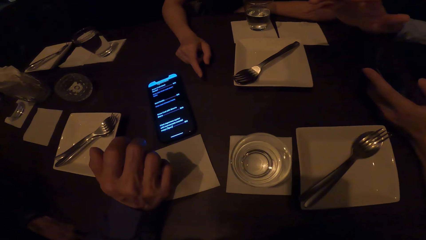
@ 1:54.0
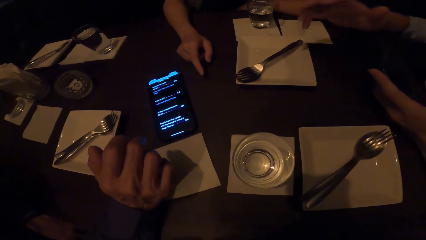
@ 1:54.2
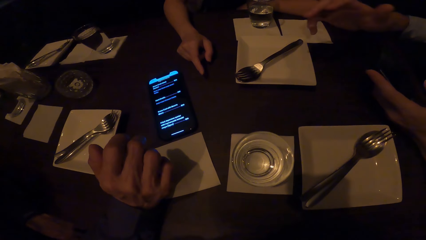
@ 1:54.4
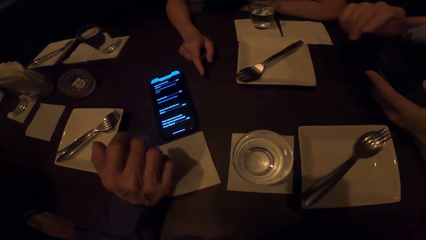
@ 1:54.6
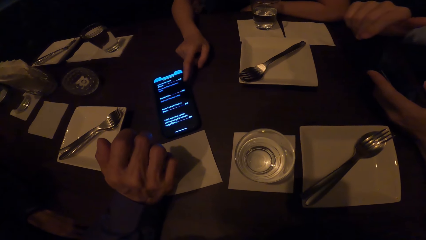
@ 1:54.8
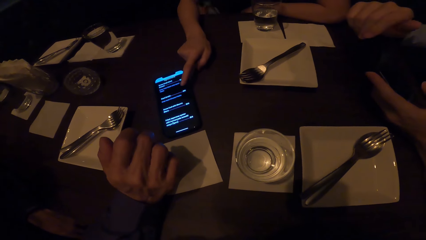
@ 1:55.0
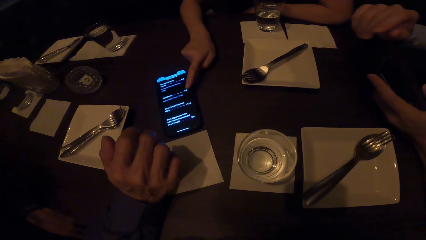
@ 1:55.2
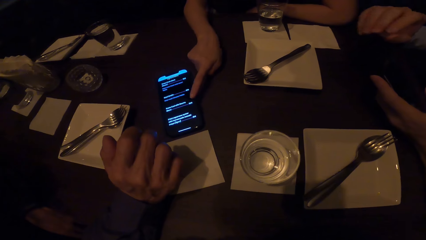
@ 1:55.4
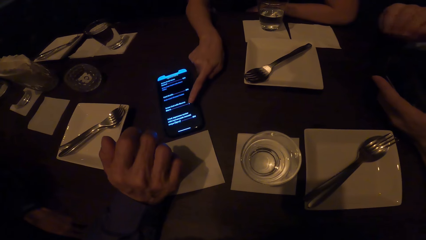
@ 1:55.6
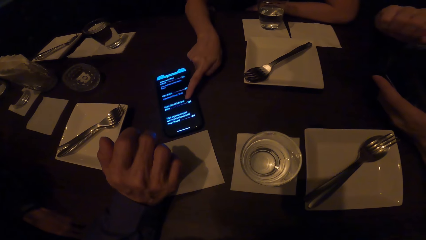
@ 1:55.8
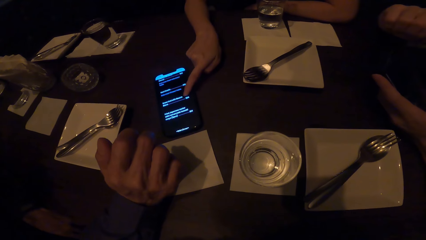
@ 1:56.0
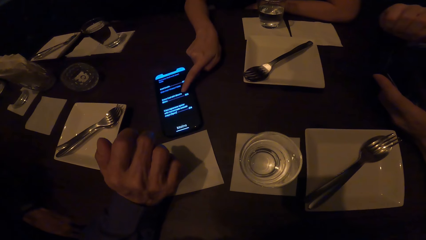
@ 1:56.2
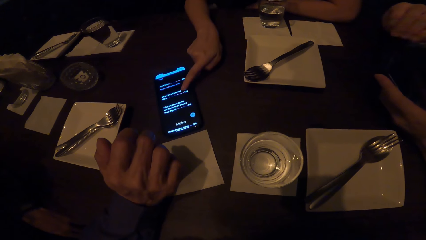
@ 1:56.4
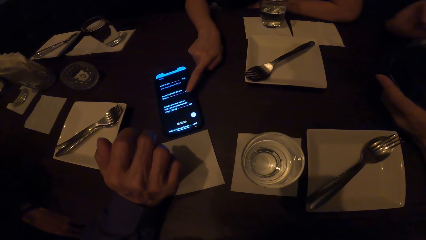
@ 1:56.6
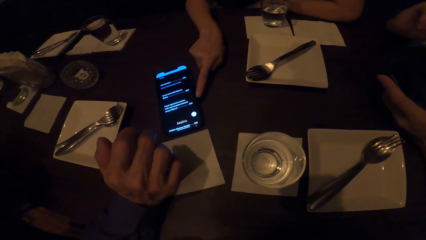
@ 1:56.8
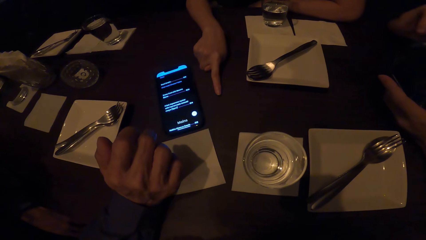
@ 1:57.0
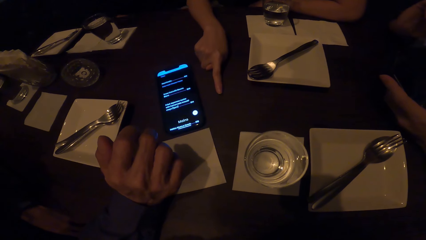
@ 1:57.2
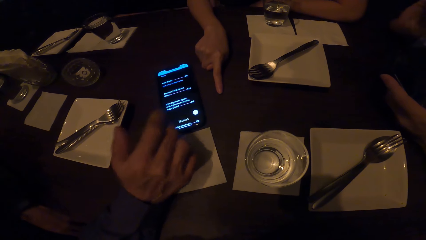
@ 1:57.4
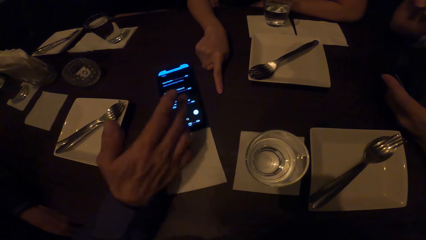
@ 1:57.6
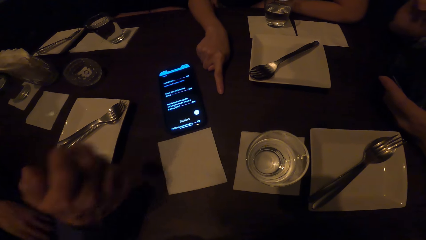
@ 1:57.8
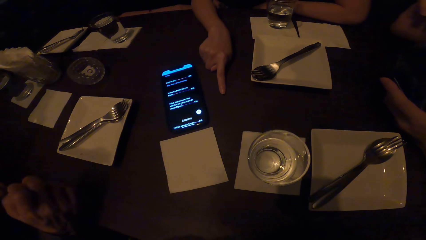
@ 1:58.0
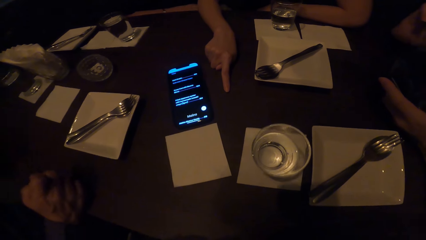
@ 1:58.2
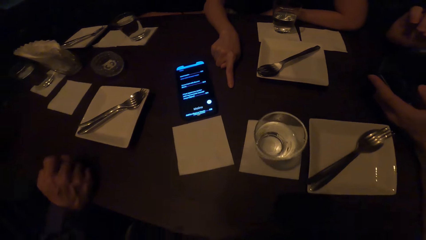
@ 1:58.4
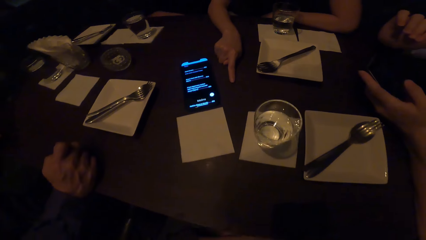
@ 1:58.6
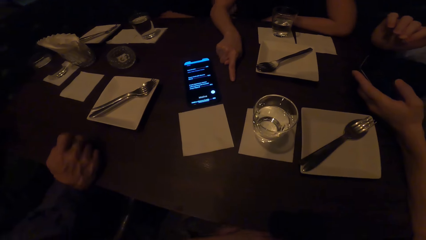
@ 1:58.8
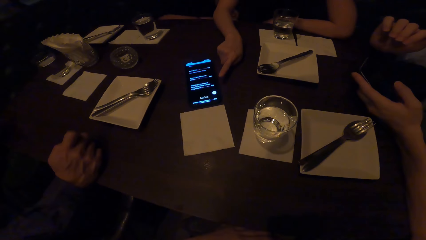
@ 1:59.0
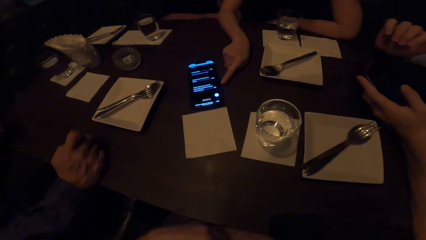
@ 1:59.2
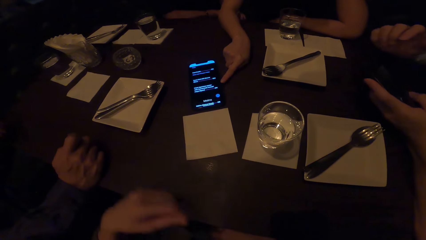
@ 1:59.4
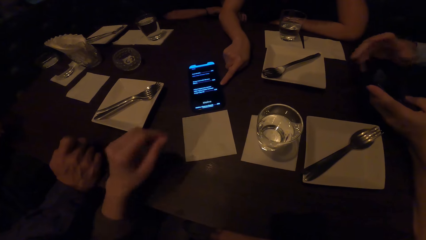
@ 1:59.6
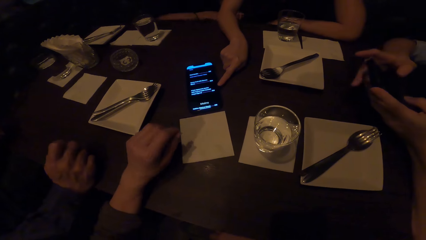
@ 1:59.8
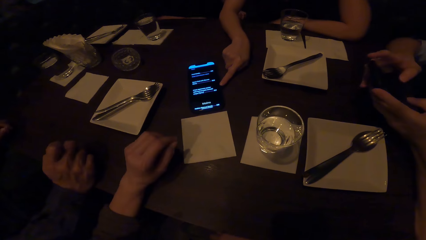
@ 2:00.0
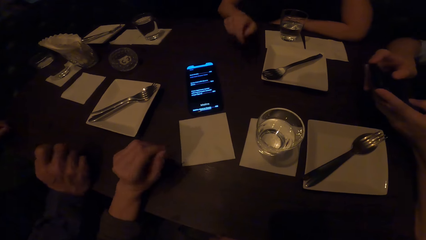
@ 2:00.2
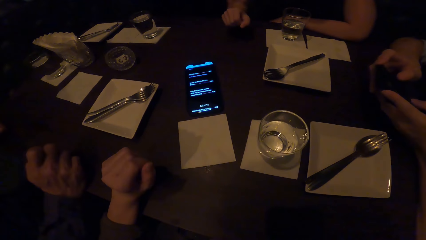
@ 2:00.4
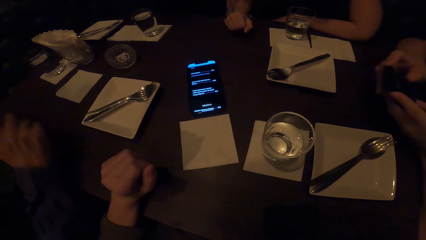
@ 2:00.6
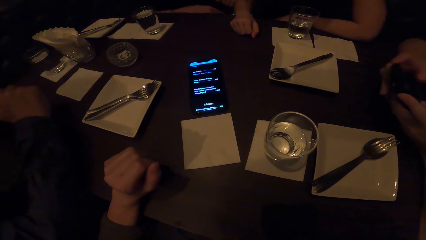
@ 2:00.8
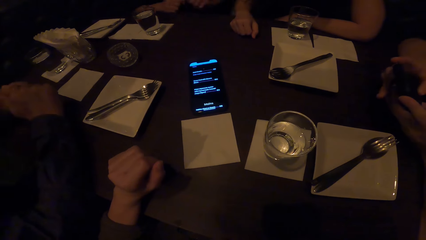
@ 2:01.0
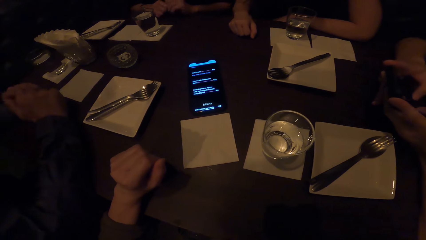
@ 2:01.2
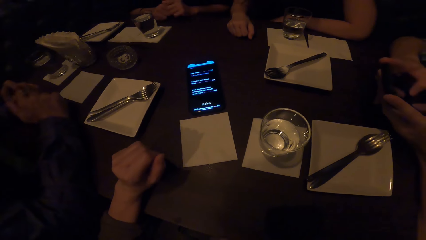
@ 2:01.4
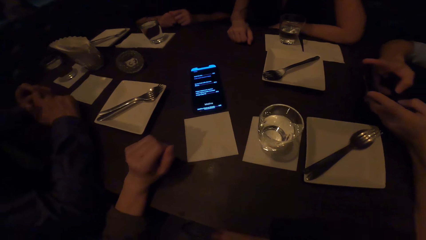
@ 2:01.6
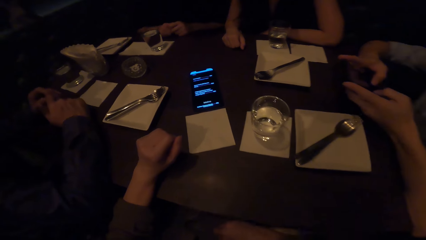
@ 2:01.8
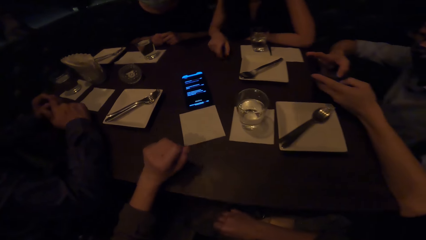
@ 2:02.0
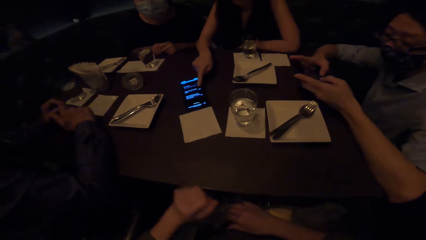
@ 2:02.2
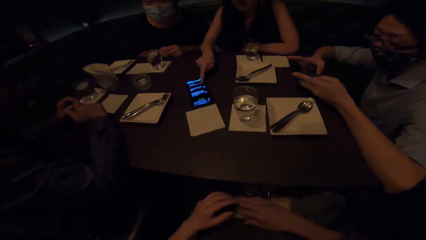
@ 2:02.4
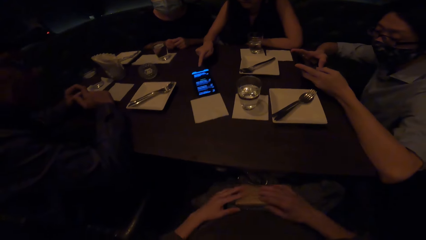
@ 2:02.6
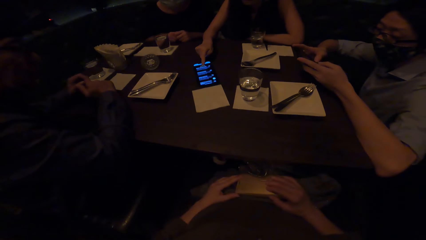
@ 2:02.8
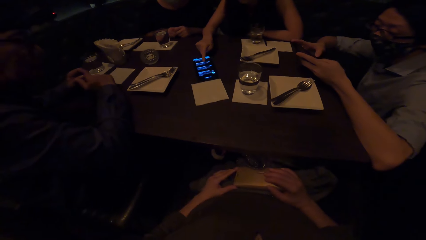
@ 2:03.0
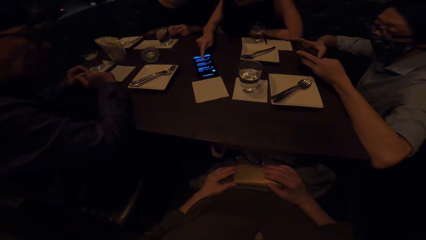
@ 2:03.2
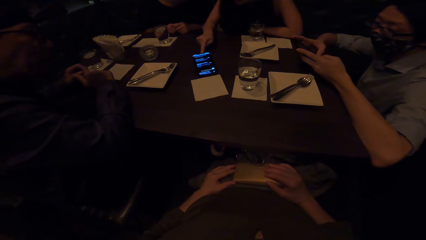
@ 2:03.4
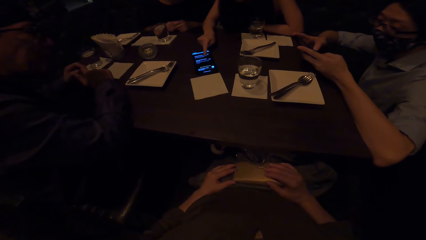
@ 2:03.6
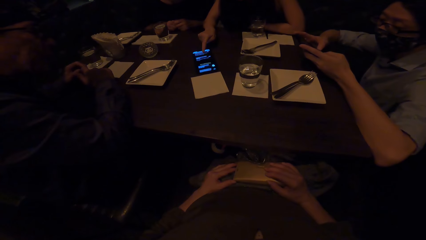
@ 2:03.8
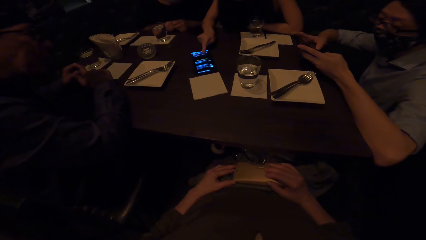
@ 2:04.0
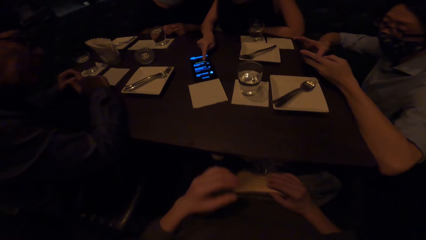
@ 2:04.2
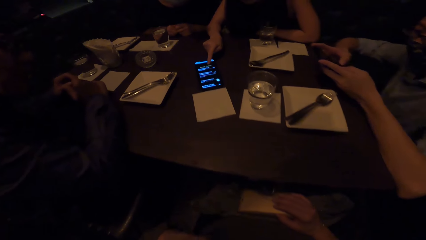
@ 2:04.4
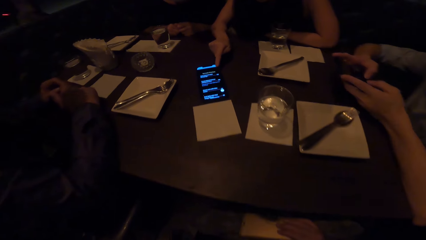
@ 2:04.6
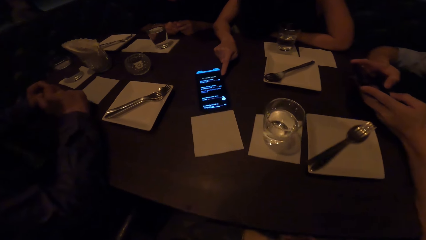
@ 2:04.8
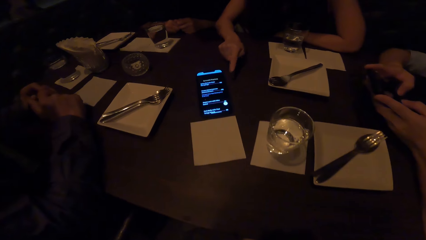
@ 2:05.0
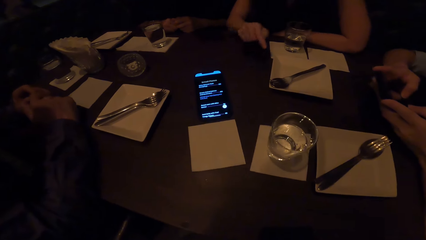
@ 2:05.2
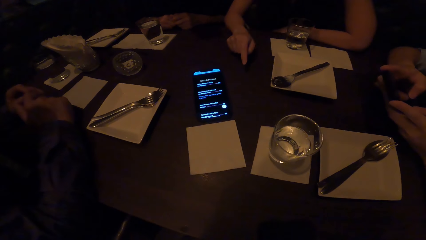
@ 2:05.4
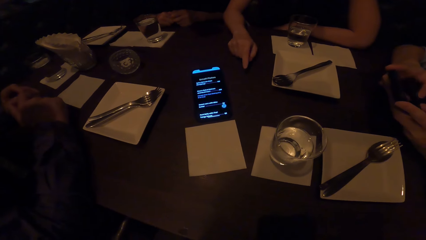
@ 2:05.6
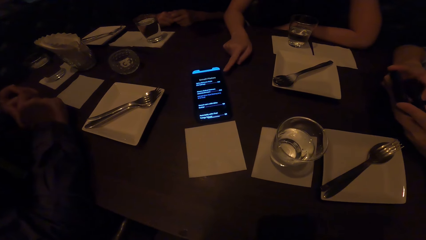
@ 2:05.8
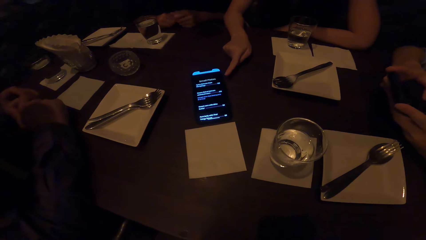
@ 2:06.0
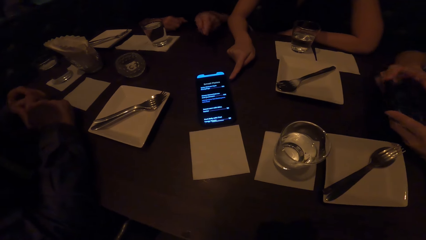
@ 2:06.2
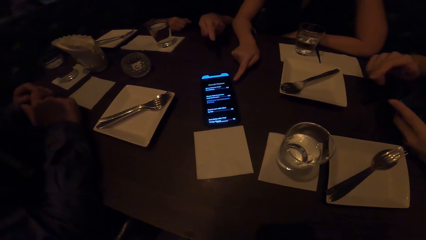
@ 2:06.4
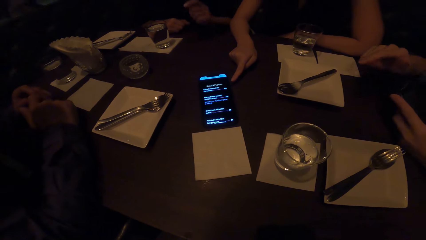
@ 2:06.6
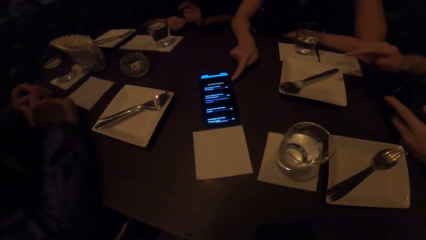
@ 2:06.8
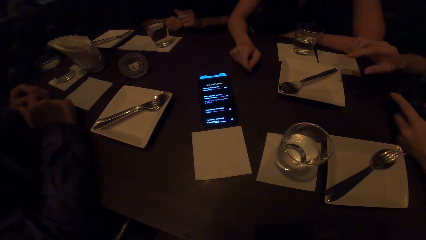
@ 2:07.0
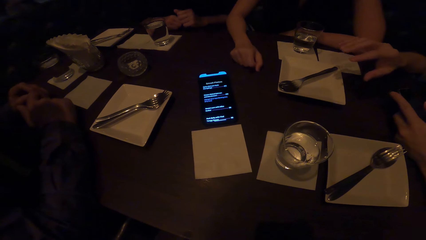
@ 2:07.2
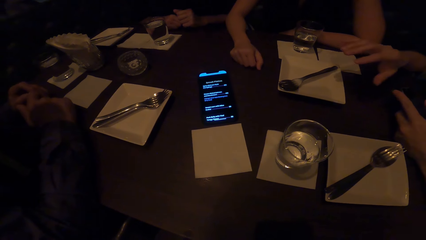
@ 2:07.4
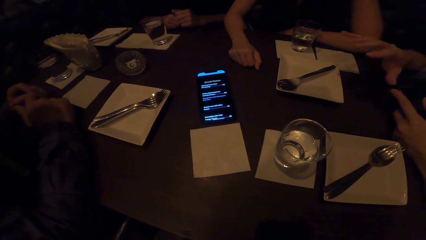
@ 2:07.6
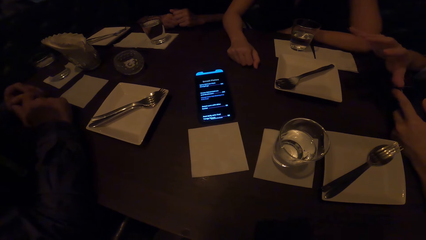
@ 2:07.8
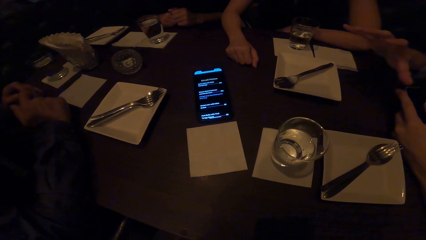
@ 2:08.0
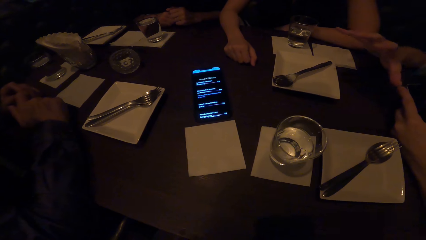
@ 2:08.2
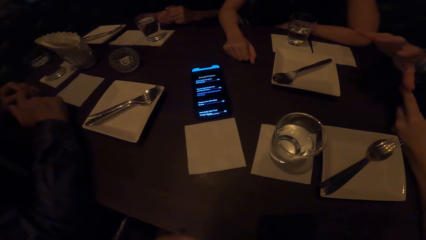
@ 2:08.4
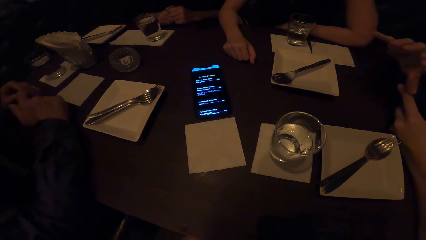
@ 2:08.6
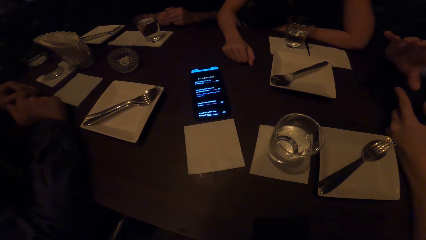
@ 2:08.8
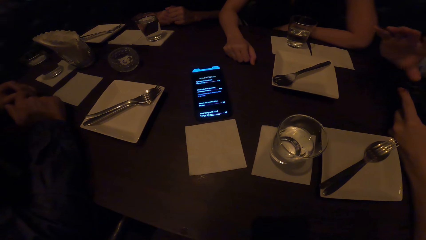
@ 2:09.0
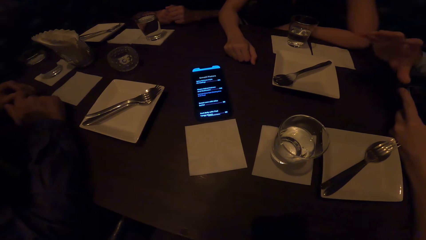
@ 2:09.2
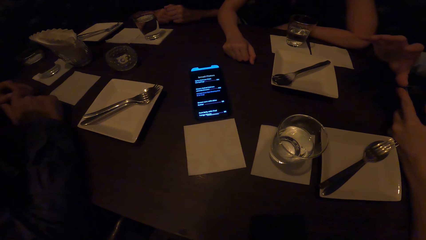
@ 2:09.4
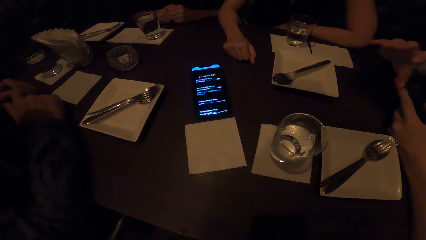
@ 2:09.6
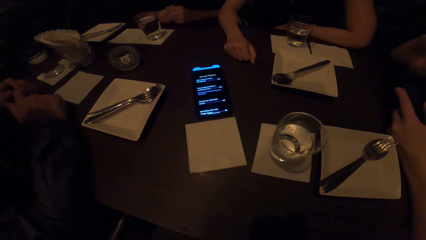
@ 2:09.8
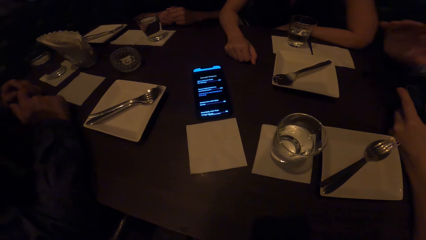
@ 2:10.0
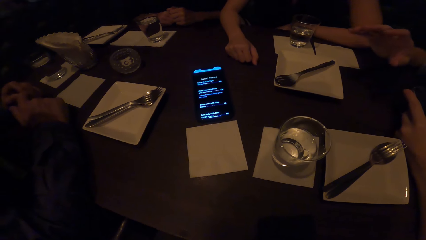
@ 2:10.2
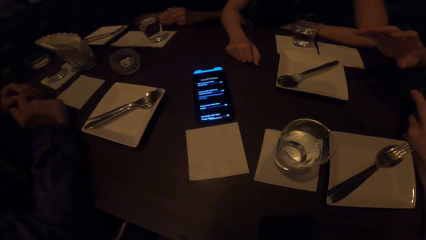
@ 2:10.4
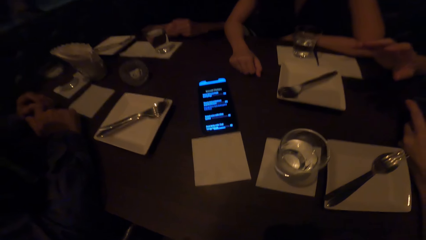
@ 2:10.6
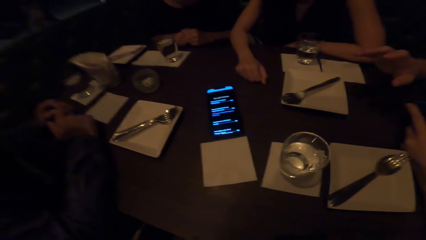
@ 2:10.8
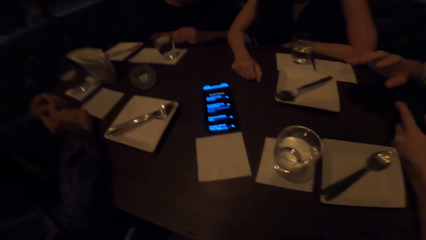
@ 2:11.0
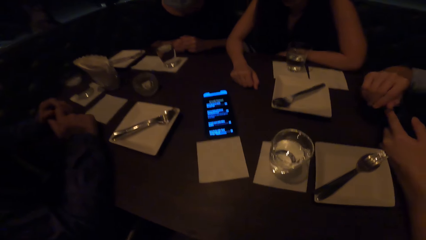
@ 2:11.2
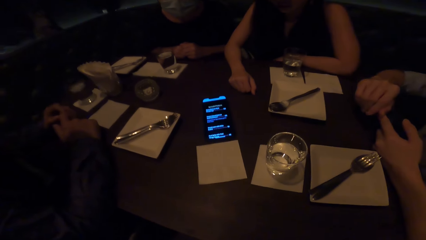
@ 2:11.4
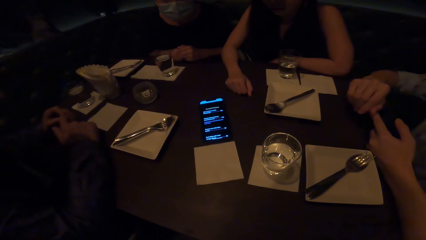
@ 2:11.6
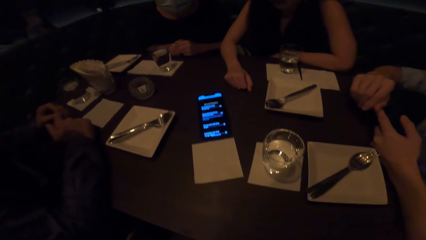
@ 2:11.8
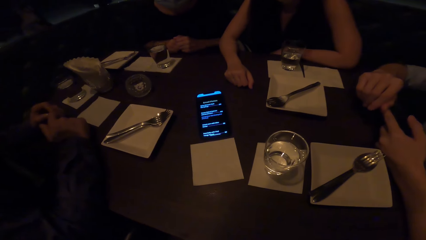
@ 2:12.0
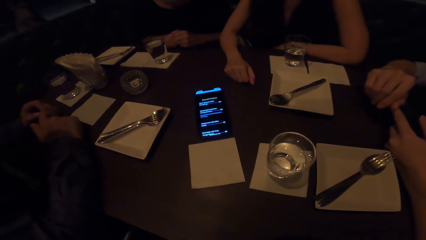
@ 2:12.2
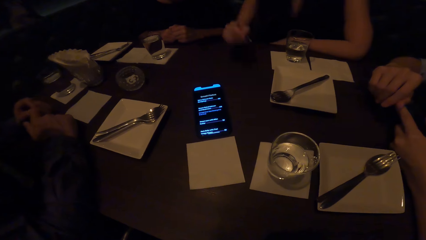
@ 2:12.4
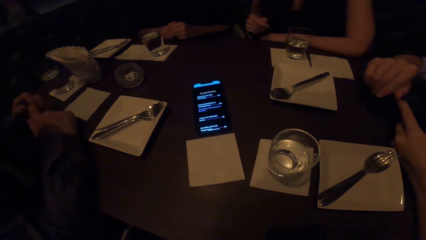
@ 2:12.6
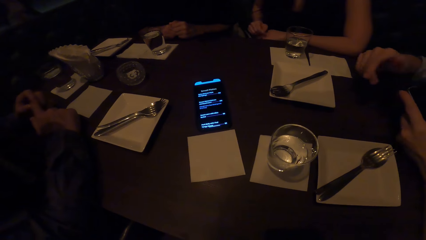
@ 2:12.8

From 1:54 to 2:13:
The camera wearer stares at the phone. A woman operates the phone. The woman scrolls the phone. The woman points at the phone. The camera wearer places his left hand on the table. A woman points at the phone. The woman operates the phone. A man operates the phone. The first woman points at the phone. Another woman points at the phone. The man gestures.
